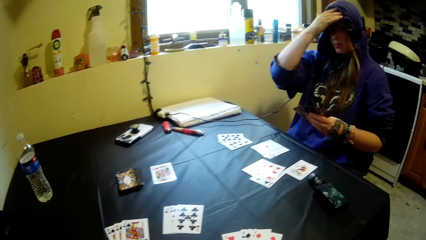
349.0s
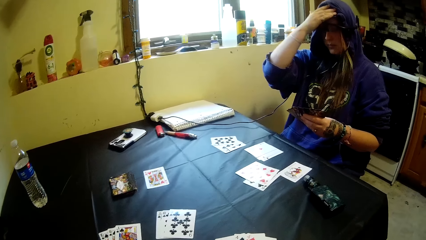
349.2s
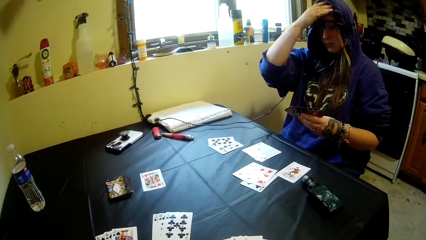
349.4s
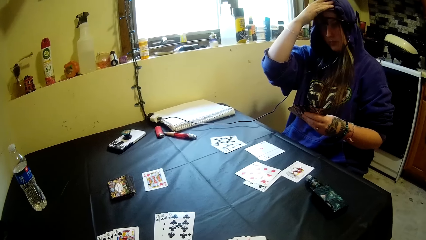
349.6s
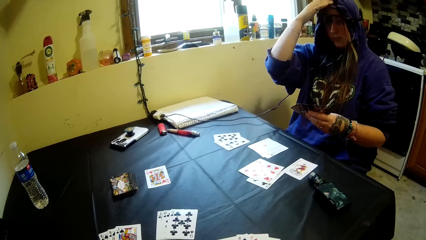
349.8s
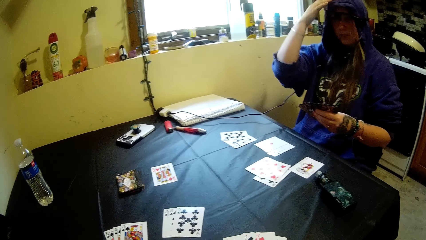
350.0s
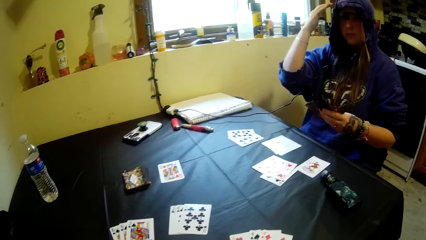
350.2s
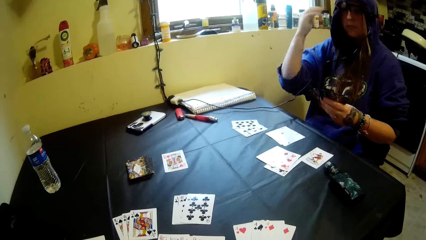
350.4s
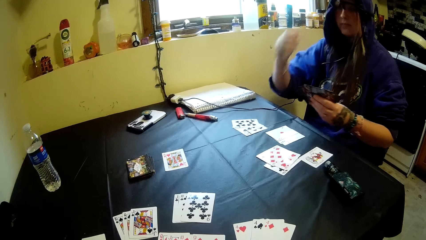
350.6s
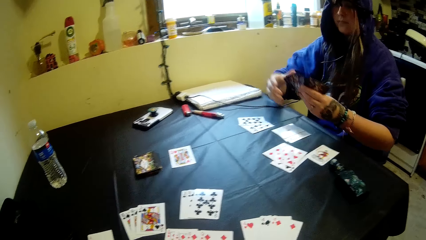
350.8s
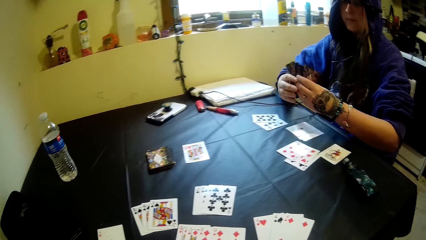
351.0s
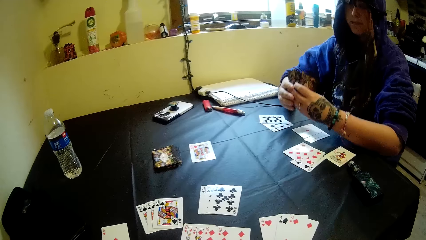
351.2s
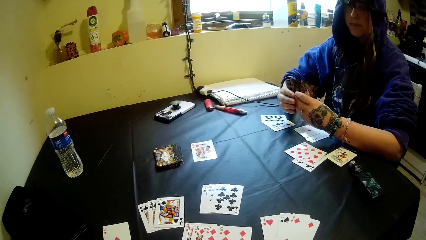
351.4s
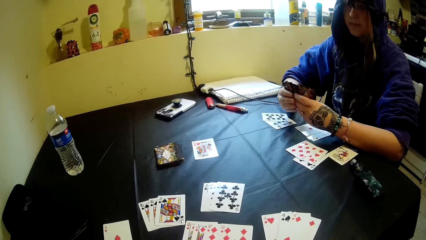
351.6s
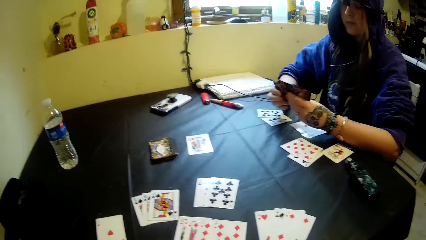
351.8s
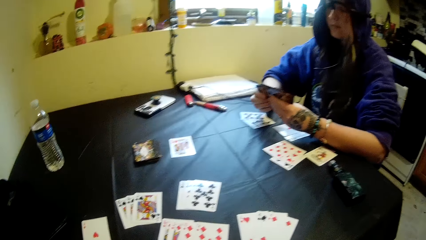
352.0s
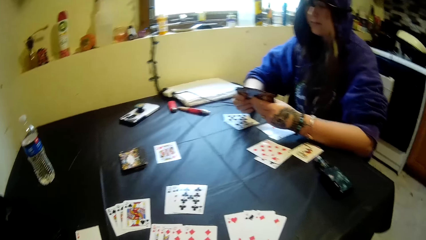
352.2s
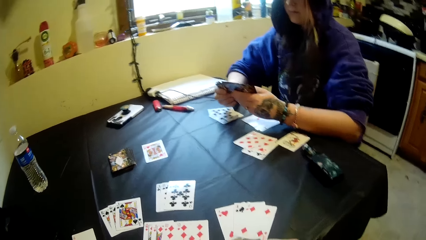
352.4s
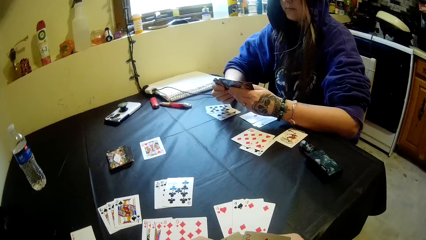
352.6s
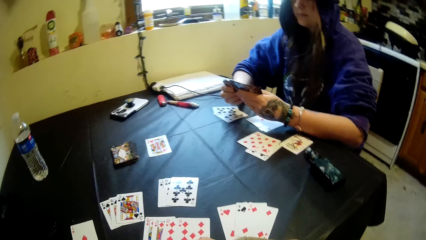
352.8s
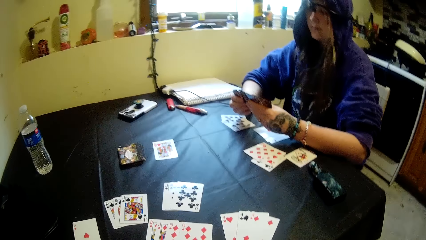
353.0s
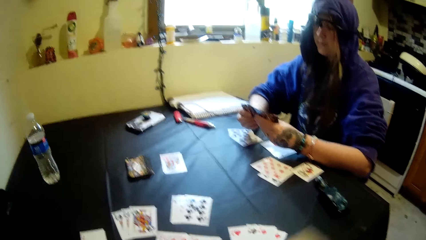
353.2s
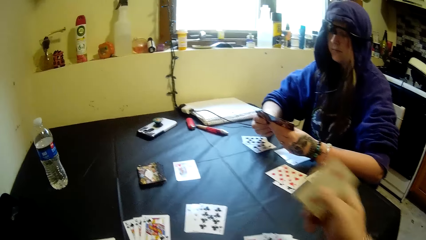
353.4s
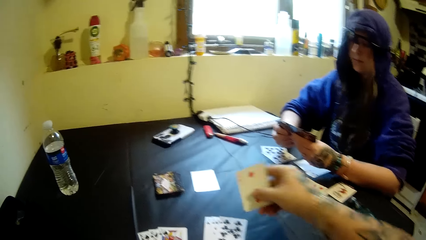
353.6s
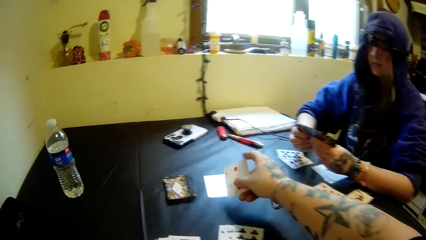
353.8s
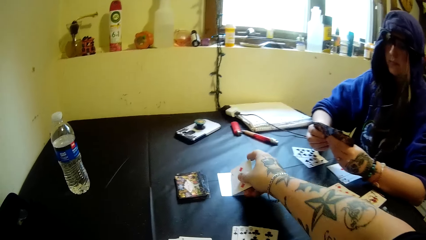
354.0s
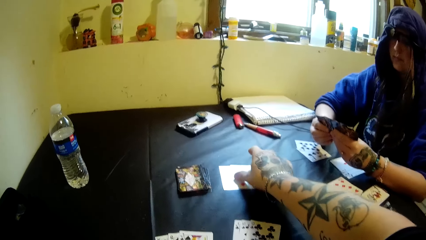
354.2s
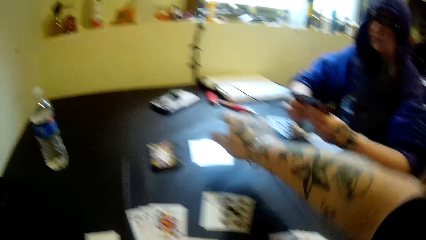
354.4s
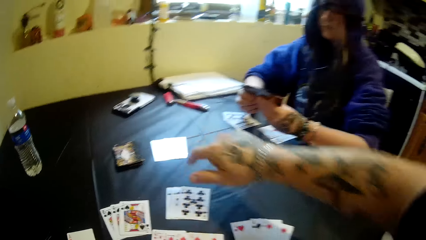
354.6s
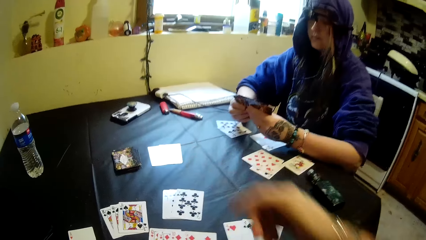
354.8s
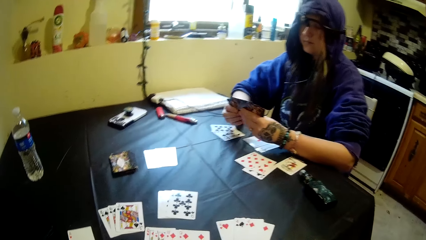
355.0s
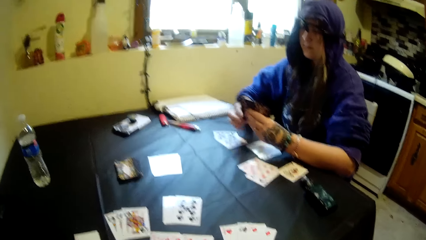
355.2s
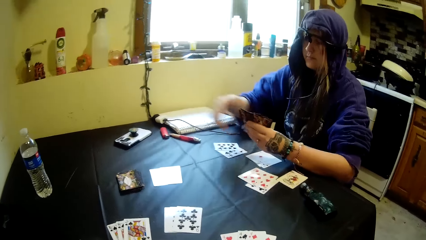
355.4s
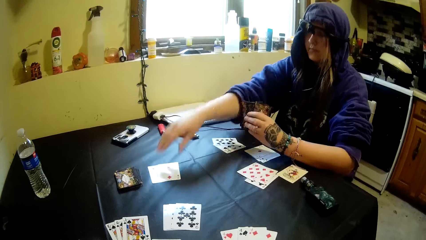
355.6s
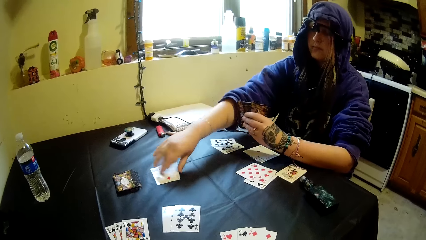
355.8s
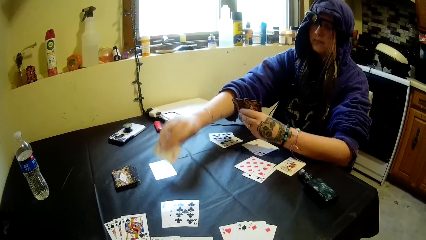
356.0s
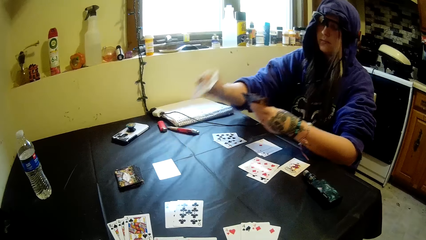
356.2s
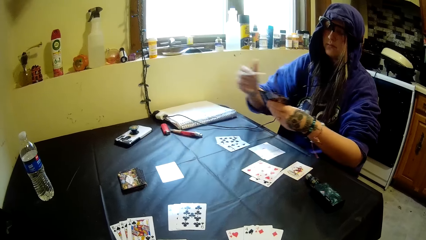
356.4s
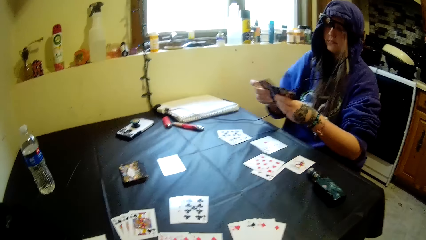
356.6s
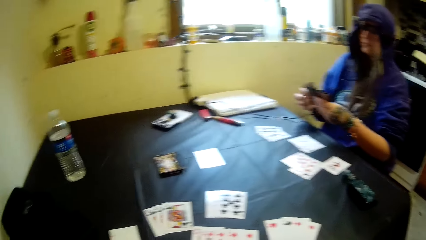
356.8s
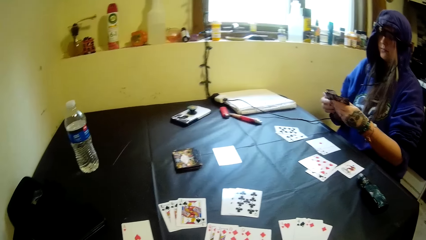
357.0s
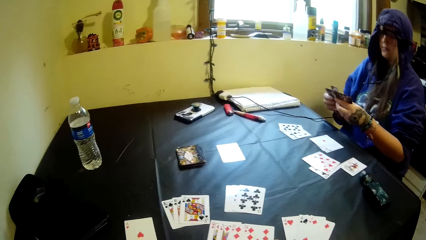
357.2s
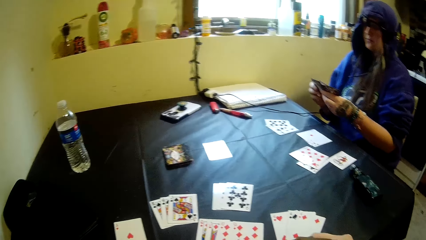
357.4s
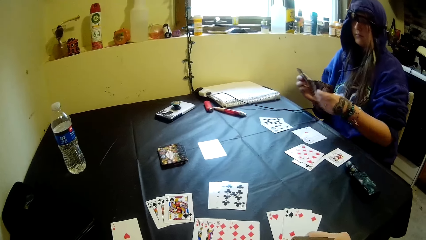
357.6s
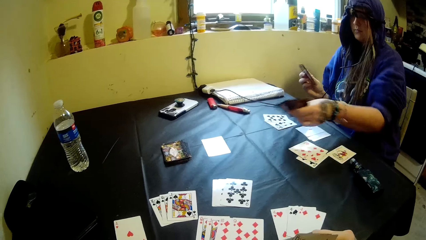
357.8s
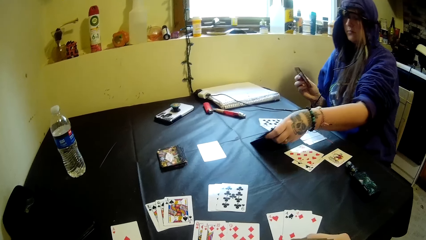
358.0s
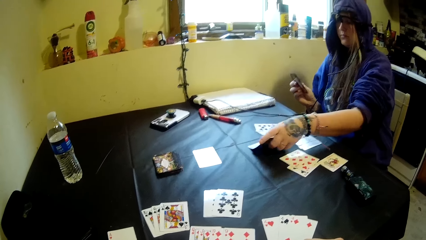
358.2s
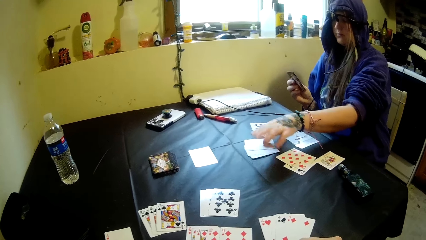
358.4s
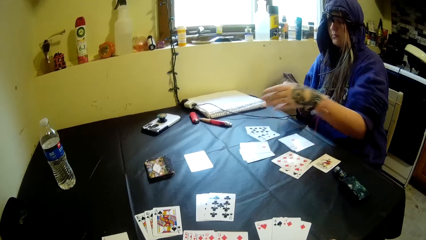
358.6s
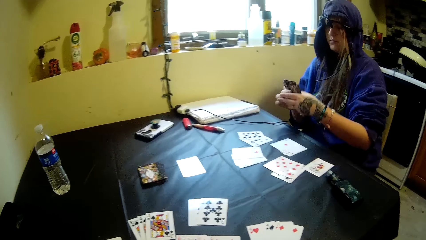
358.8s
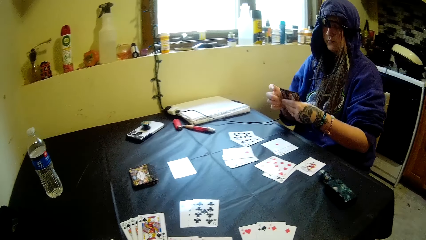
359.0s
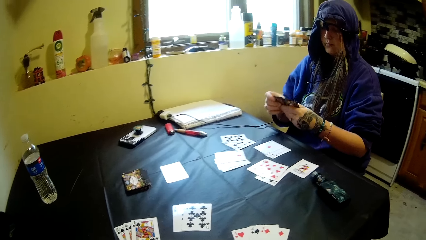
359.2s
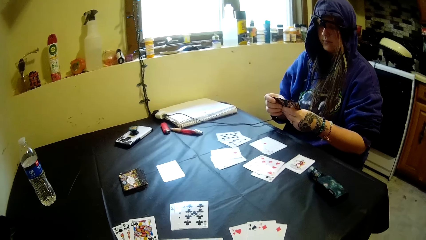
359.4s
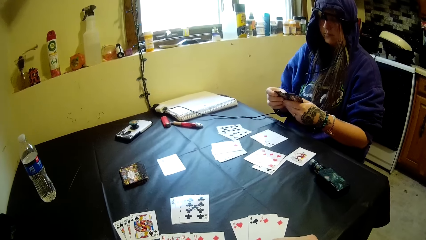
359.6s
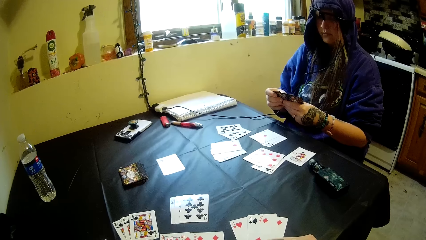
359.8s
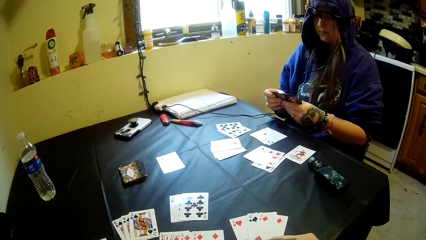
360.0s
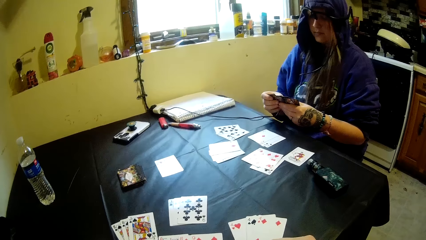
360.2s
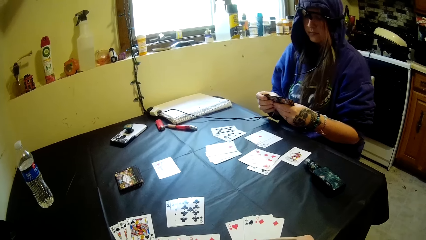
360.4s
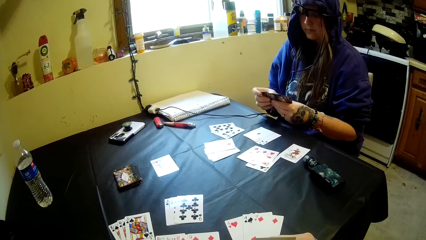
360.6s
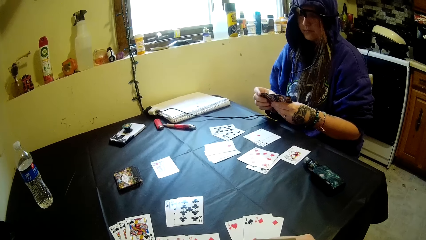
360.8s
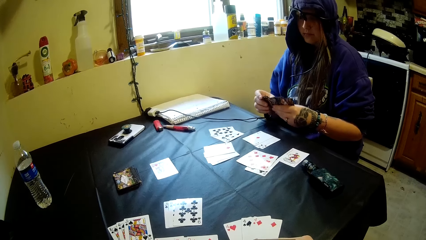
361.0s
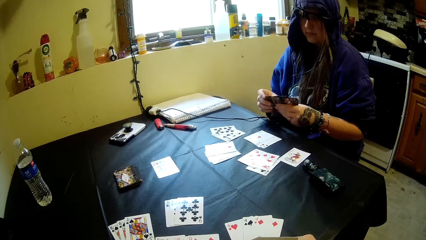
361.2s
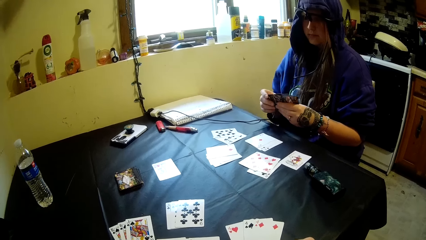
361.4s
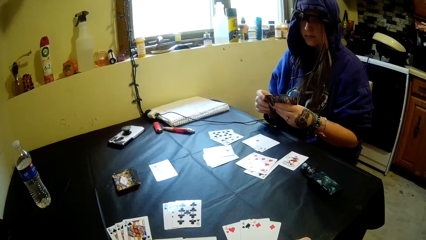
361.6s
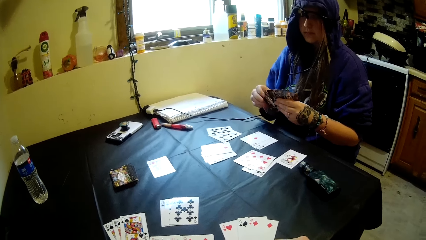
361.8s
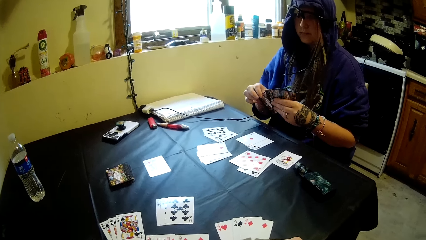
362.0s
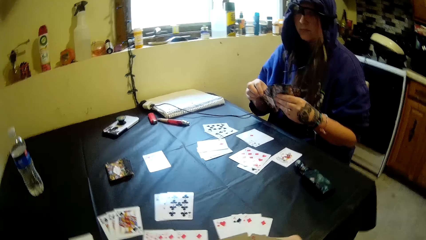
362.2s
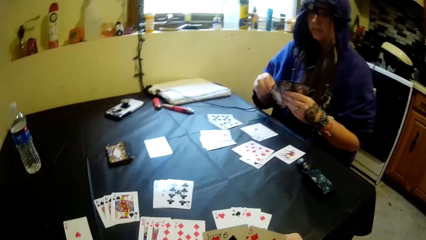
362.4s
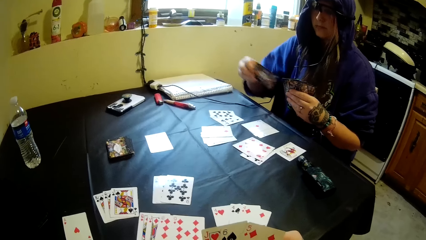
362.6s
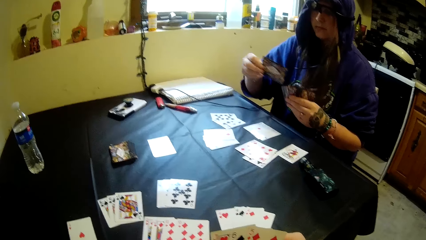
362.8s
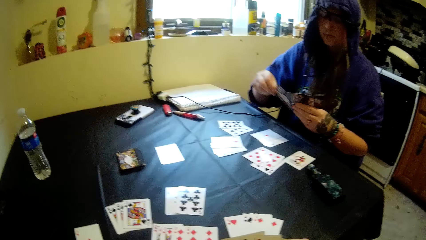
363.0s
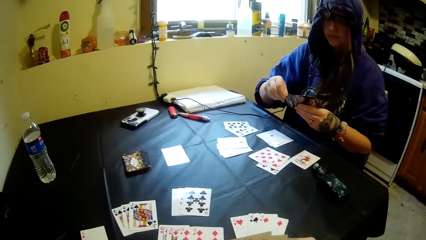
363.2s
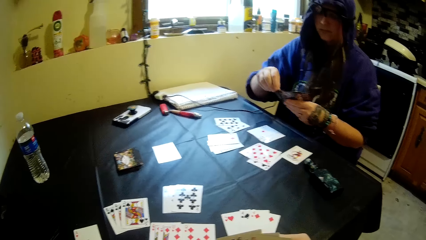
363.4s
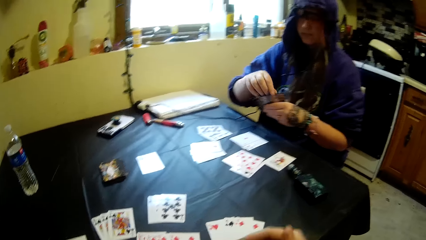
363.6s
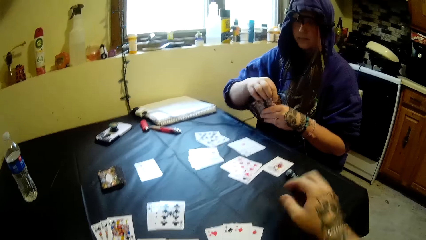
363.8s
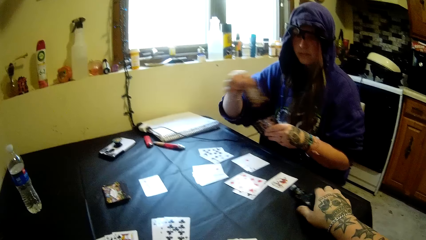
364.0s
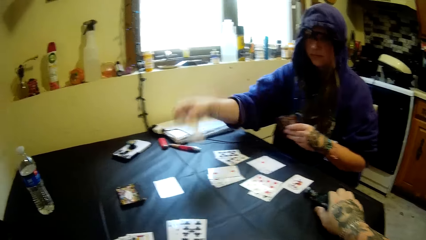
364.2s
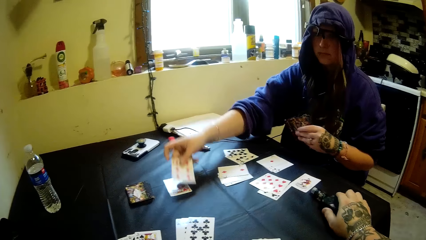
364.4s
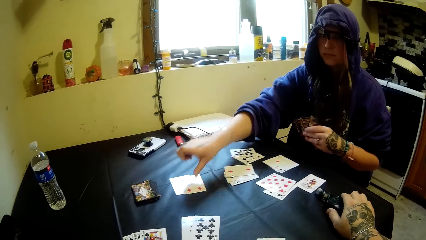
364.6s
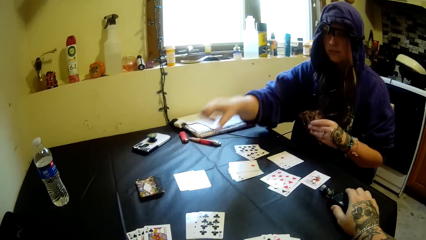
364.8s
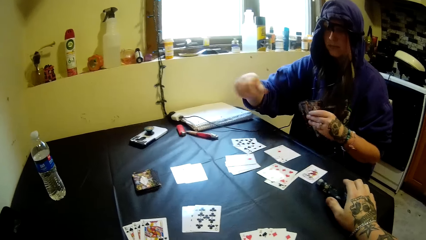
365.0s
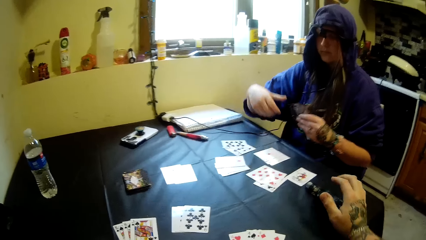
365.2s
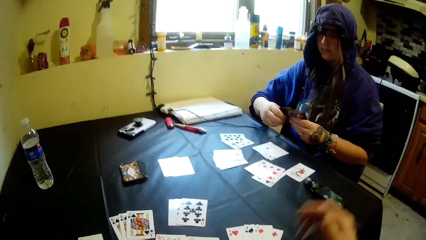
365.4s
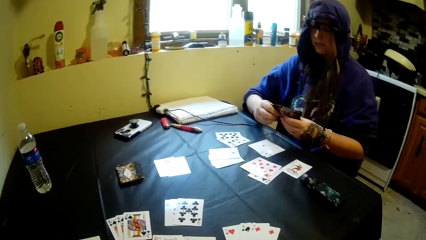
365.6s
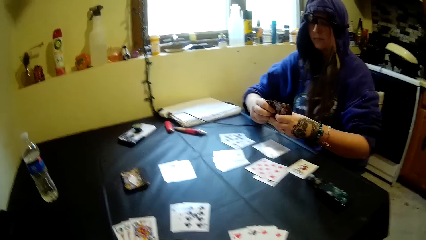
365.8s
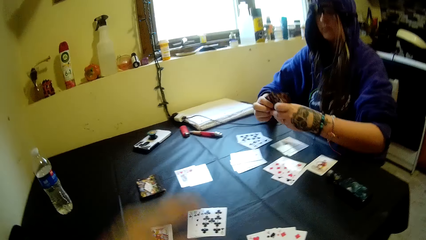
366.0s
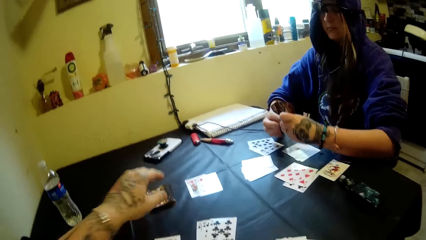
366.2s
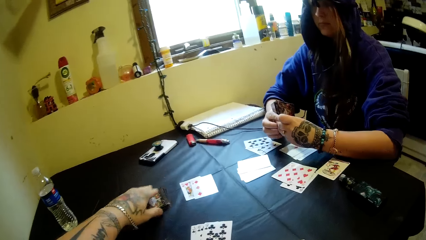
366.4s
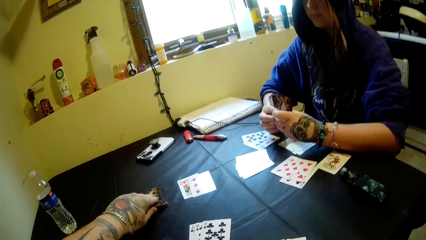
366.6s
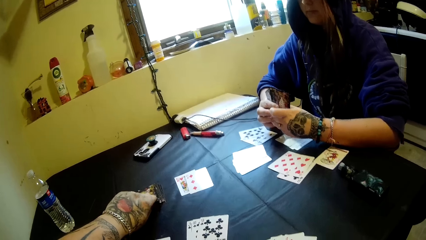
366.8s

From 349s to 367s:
The woman touches her forehead. The camera wearer lays a card on the table. The woman picks up a card and lays some cards on the table. The woman lays a card on the table. The camera wearer holds the electronic cigarette. The woman lays a card on the table.
